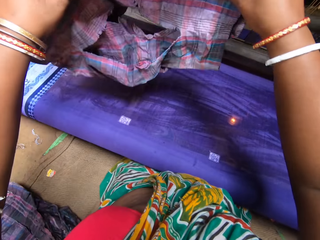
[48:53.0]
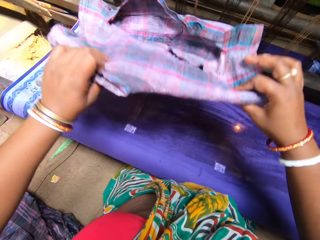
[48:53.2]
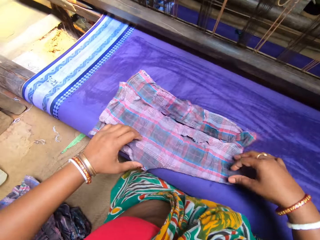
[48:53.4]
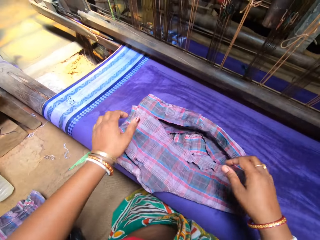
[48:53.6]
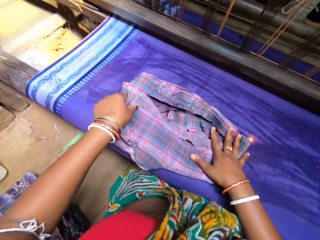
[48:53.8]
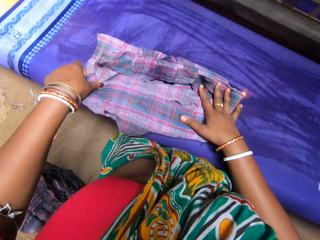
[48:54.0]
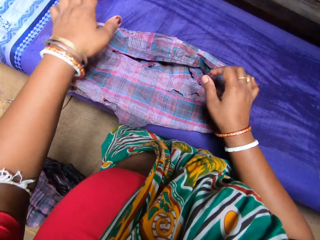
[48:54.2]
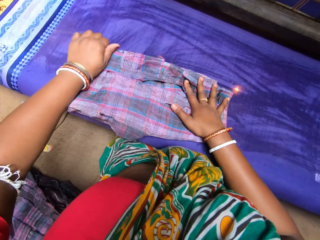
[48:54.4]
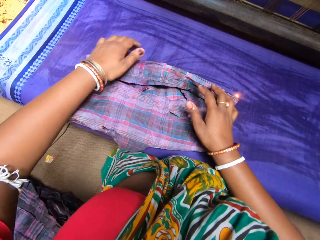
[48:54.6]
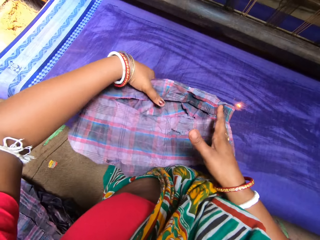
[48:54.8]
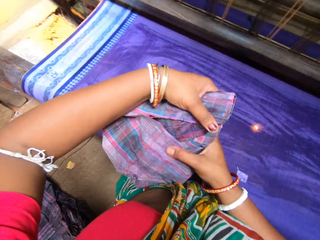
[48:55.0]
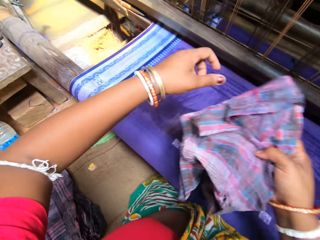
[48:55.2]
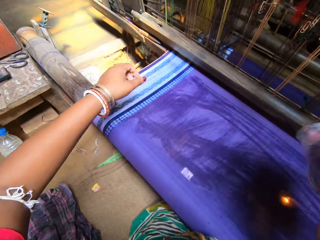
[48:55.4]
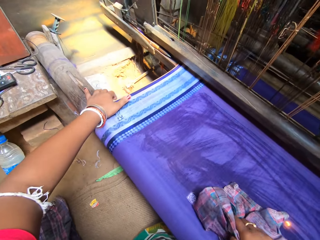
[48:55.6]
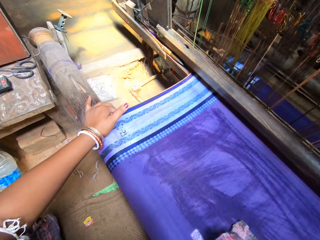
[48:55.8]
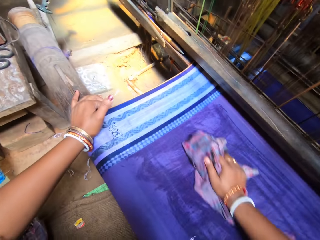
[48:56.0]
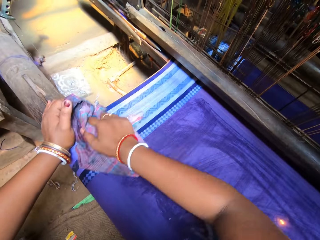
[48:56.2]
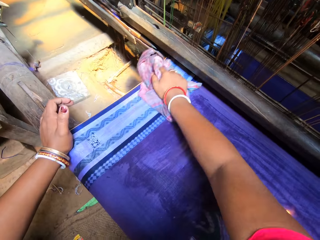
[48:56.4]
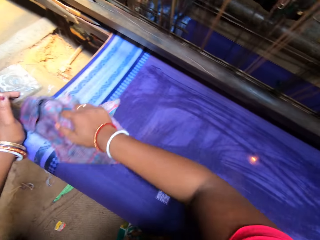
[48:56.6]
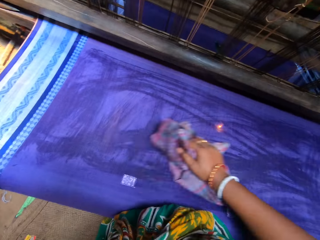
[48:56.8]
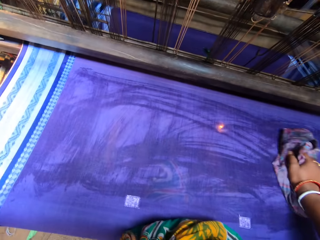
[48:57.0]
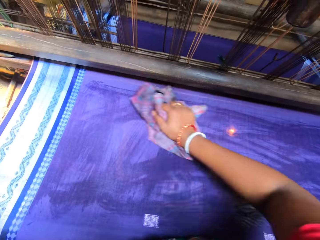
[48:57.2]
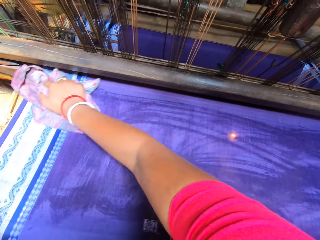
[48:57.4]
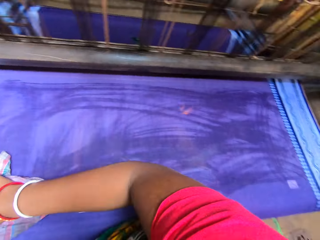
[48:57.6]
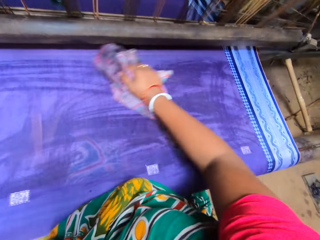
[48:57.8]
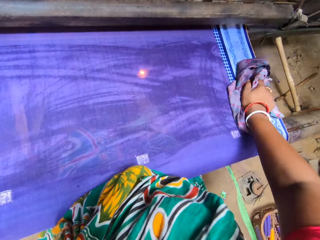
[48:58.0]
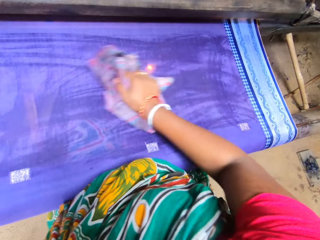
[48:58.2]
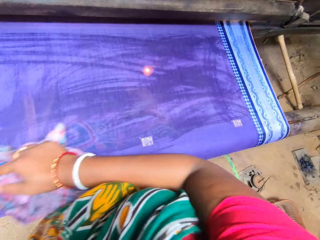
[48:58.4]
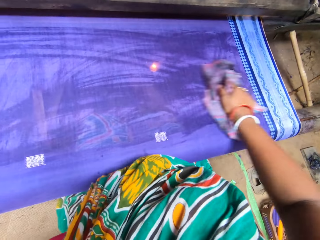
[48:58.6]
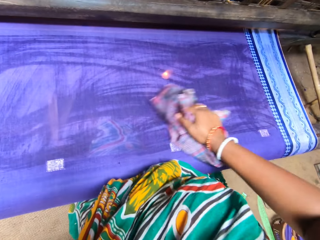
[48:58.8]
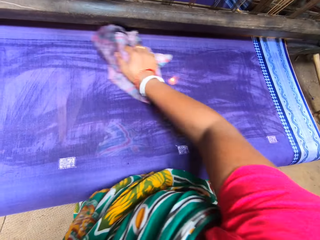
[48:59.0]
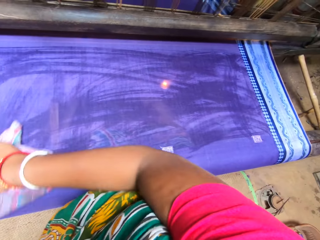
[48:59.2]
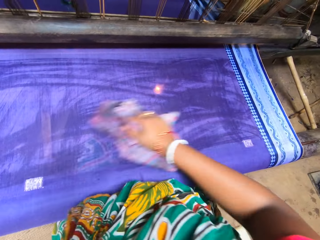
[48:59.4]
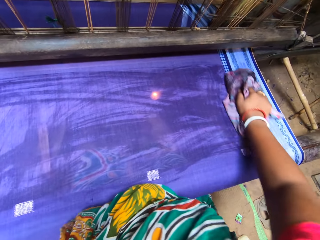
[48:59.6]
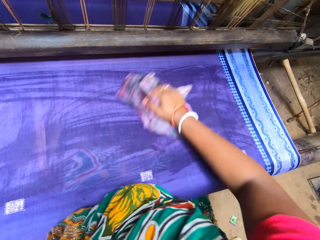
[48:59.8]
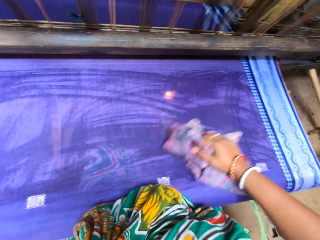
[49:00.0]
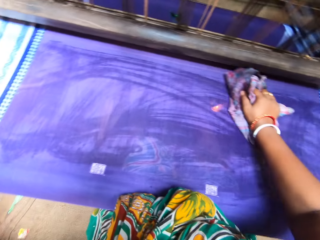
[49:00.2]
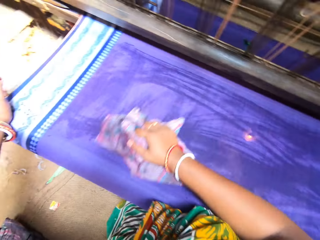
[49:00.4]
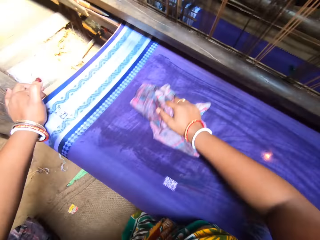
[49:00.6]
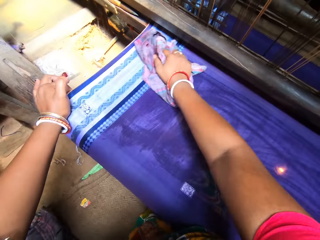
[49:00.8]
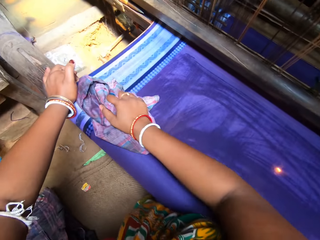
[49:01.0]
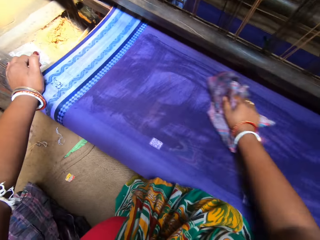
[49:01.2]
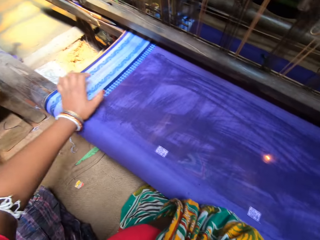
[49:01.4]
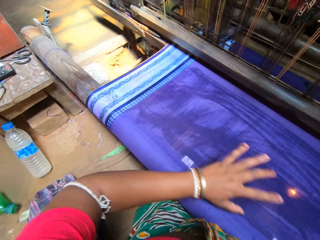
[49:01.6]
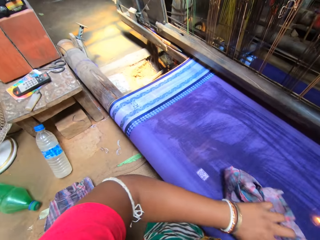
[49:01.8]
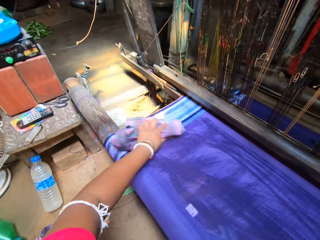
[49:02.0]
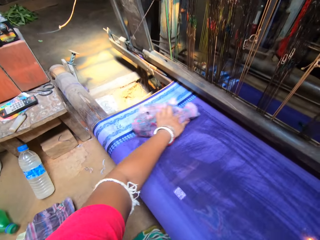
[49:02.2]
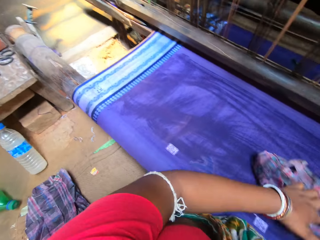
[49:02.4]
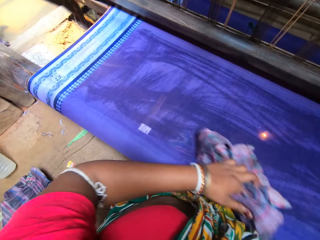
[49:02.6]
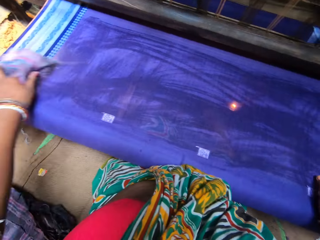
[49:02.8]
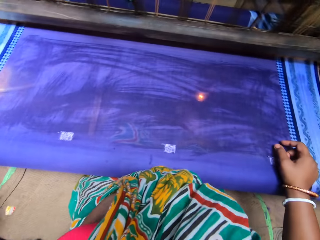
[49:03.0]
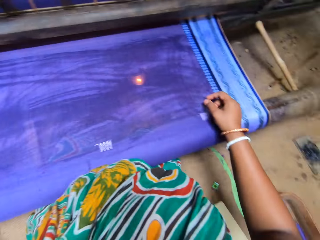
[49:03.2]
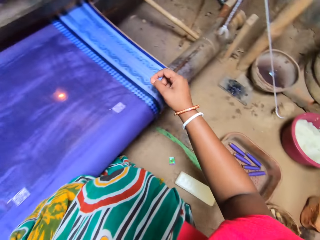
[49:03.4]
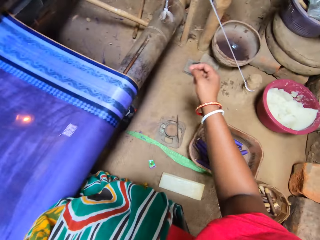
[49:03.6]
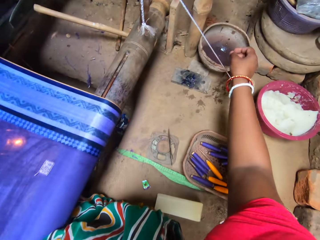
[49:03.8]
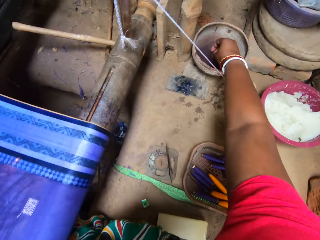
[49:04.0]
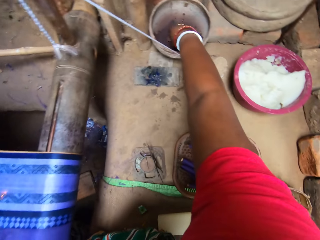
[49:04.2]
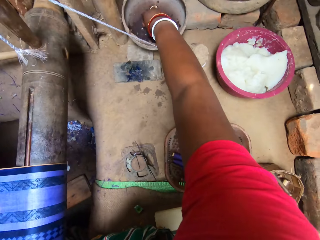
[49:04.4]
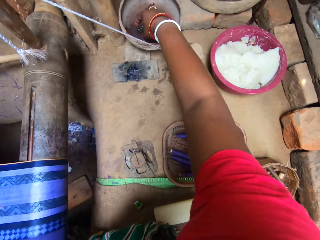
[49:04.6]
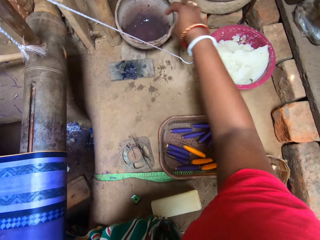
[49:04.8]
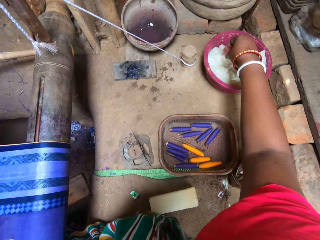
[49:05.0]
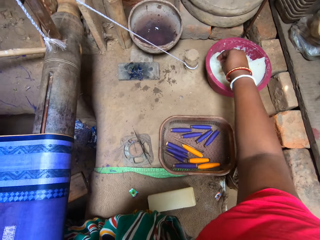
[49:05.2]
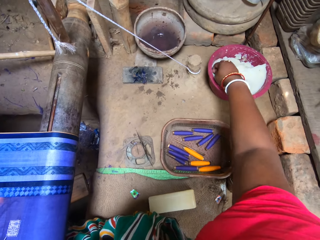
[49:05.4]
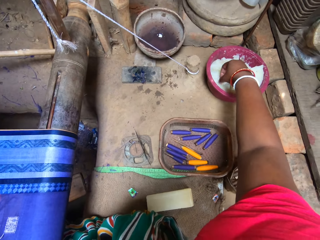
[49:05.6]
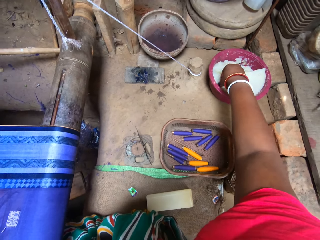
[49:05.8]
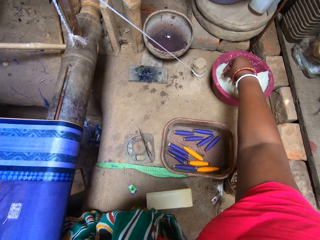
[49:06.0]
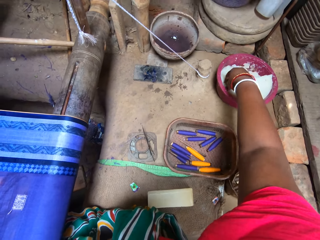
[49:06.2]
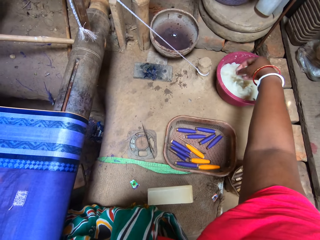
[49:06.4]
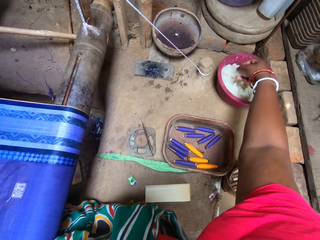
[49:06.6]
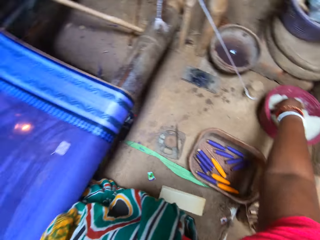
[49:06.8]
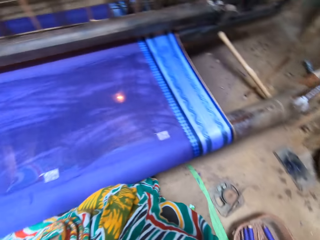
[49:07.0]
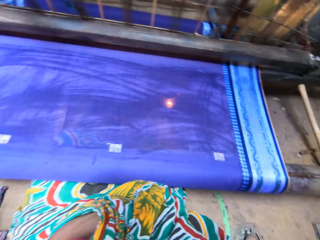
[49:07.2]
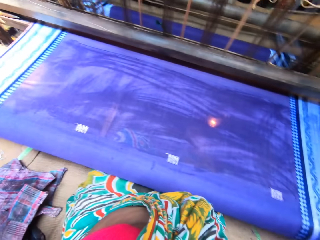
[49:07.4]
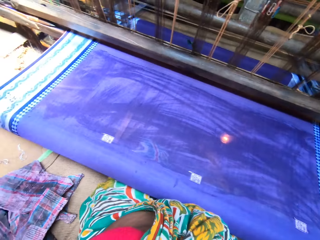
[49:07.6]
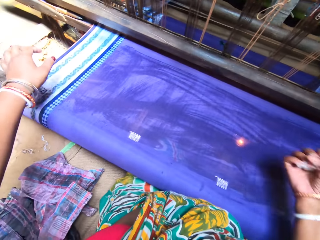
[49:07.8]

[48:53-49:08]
The camera wearer lifts a cloth. She drops the cloth. She rubs the cloth across the fabric with her right hand. She puts her left hand on the fabric on the cloth roller. She moves her hand along the cloth. She exchanges the cloth to the other hand. She cleans the fabric with the cloth in her left hand. She dips her right hand in a bowl of water. She scoops starch from the bowl with her right hand.

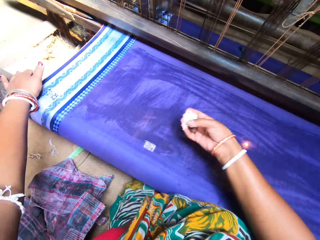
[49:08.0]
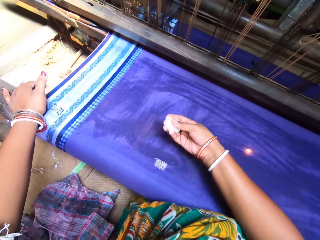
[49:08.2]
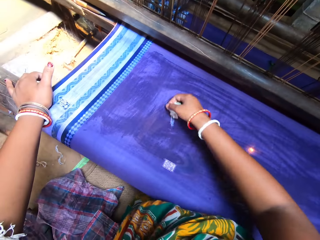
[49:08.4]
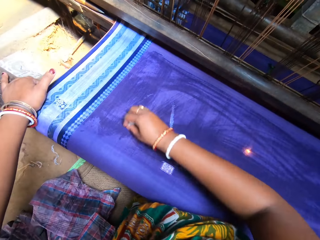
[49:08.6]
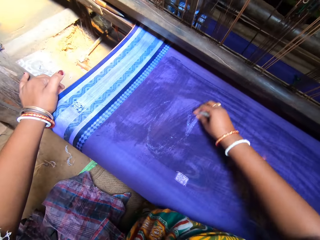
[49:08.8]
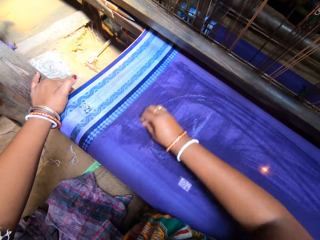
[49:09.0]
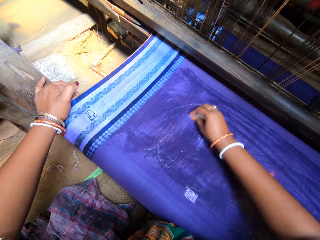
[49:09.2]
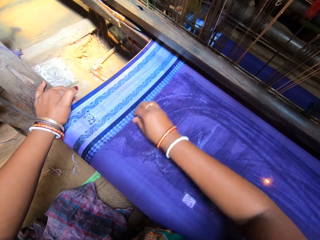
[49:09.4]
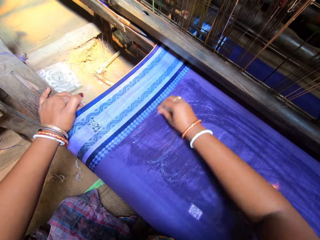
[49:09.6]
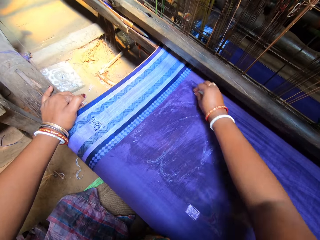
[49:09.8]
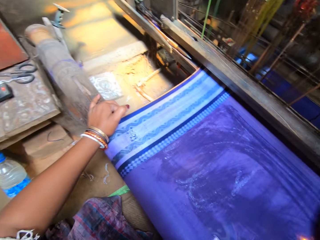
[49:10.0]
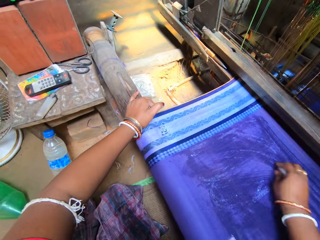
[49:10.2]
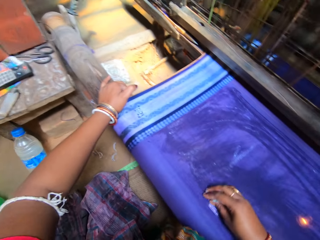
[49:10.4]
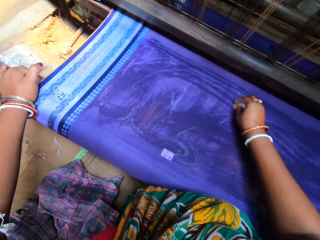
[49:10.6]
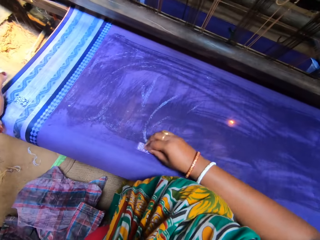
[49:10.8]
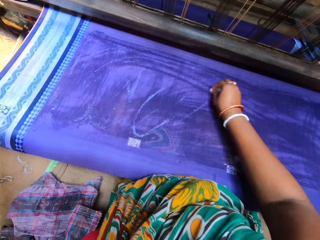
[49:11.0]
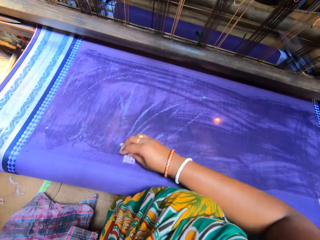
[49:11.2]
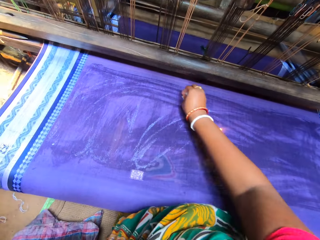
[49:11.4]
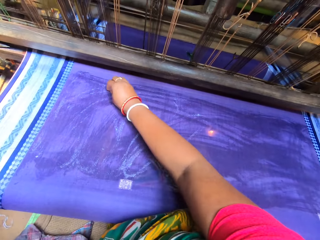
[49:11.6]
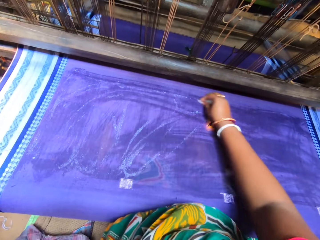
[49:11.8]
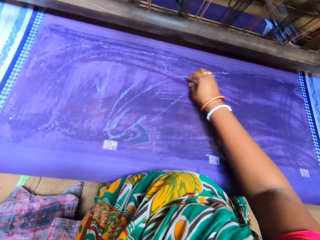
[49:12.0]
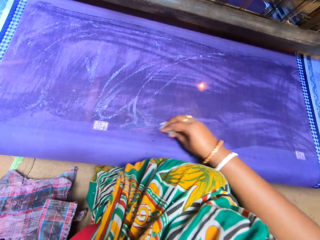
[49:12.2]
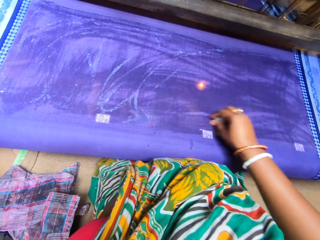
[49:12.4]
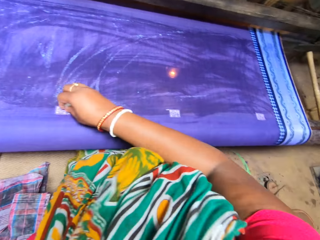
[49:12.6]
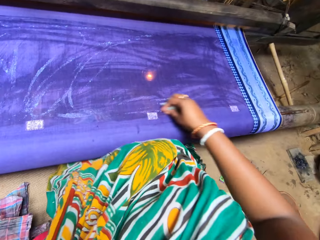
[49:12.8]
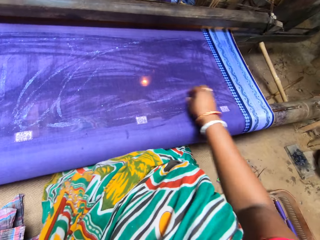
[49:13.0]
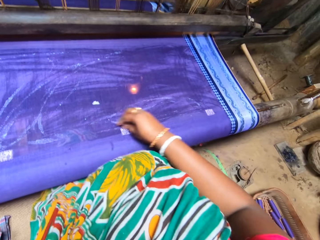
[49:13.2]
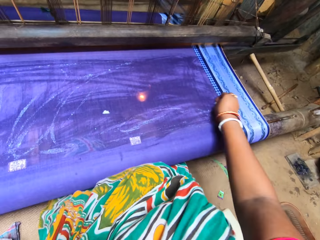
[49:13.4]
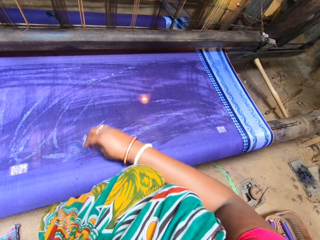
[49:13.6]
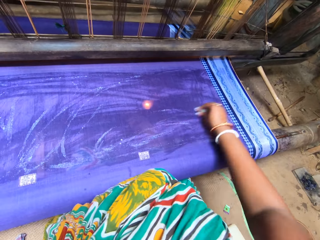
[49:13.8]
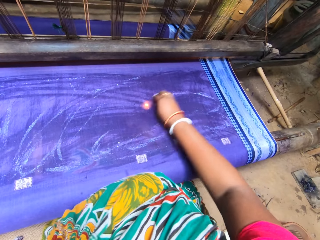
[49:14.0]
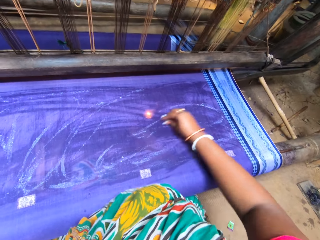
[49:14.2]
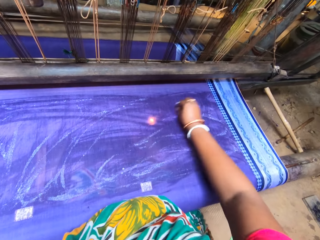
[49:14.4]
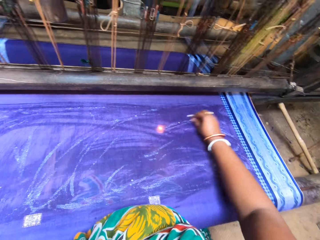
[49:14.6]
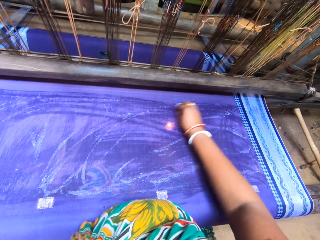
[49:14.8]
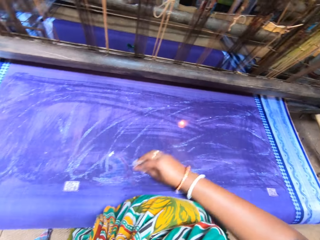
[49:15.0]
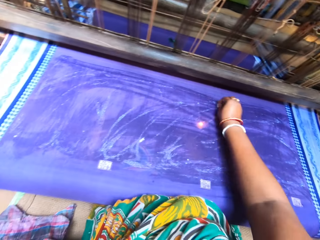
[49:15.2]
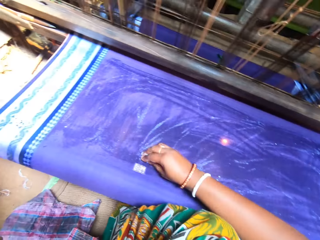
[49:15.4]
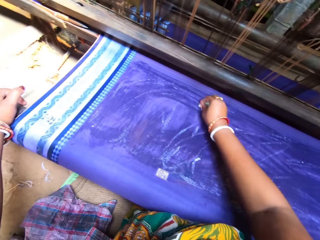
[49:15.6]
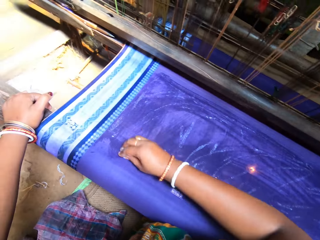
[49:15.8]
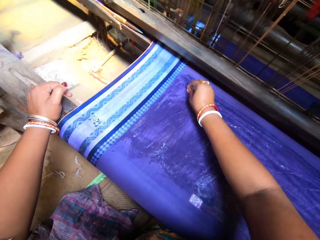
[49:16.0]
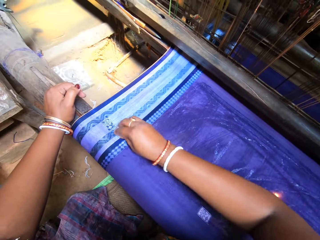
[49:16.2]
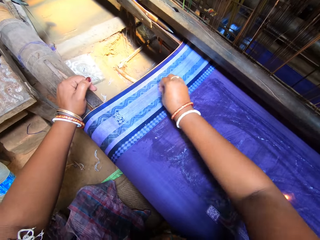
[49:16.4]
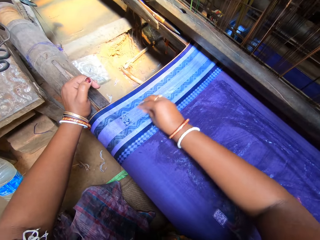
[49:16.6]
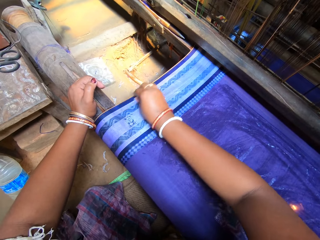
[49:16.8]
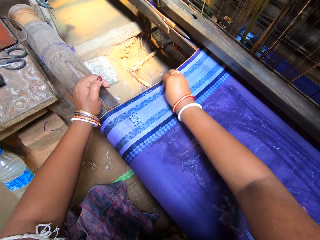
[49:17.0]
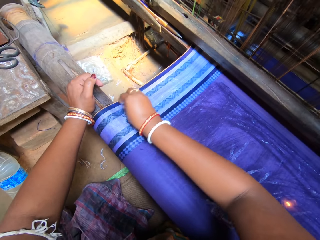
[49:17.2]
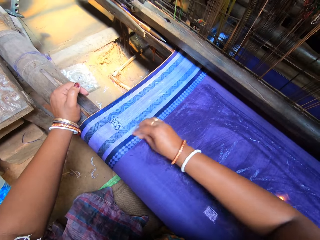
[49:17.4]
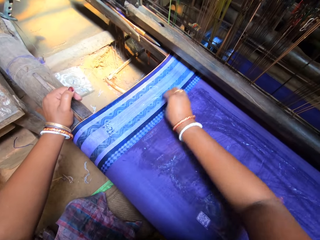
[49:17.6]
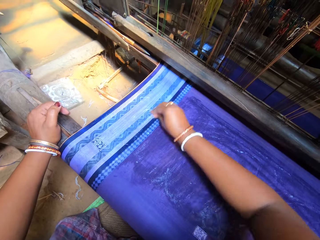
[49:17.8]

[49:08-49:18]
The camera wearer rubs the starch on the fabric from the bowl with her right hand. She holds the cloth. She puts something on the cloth.
